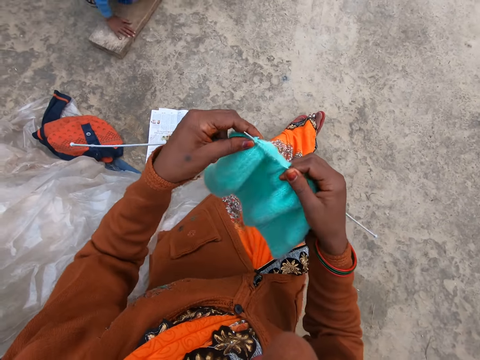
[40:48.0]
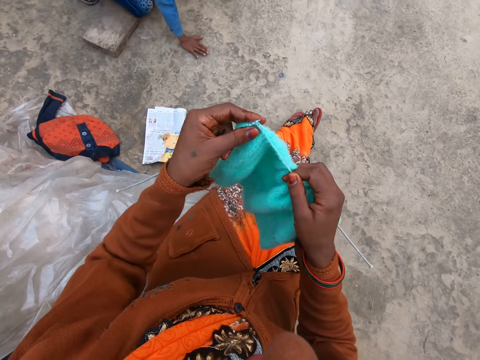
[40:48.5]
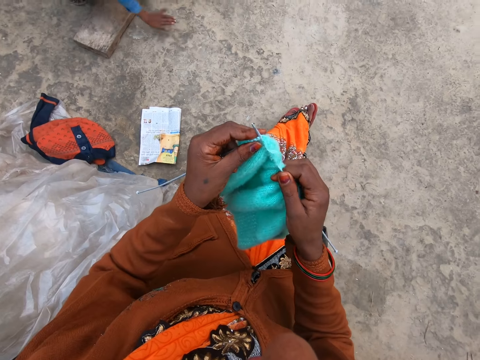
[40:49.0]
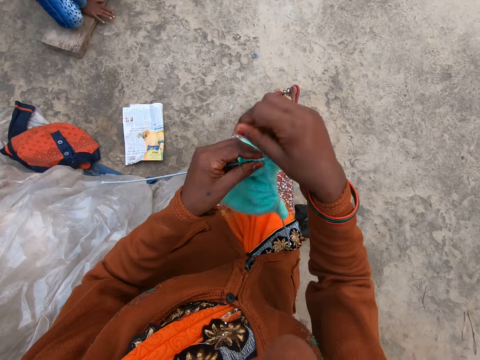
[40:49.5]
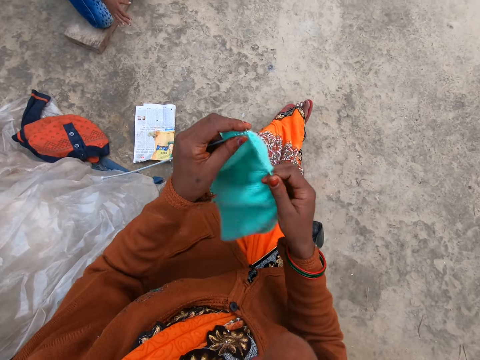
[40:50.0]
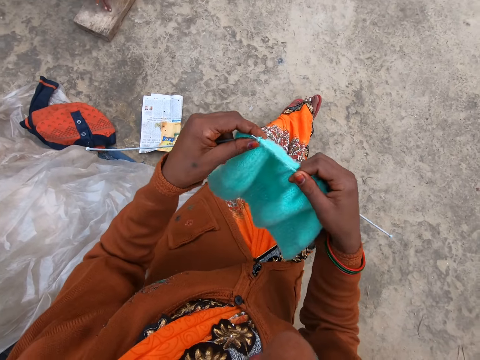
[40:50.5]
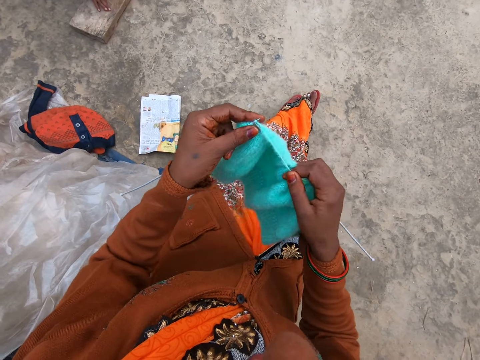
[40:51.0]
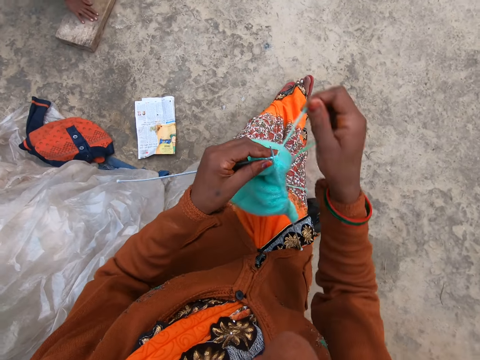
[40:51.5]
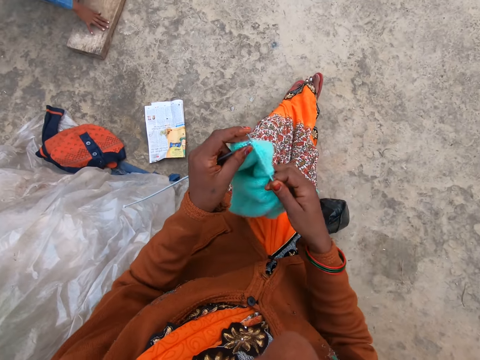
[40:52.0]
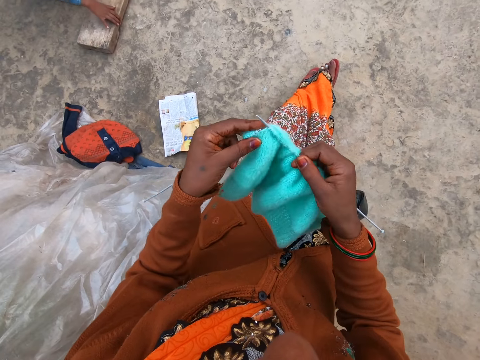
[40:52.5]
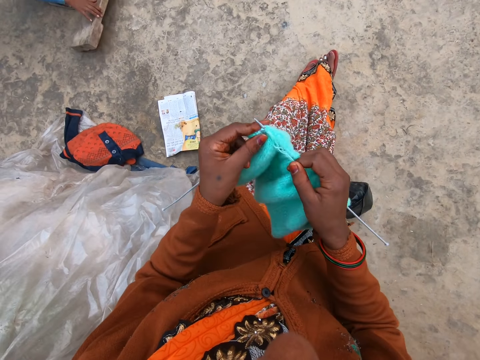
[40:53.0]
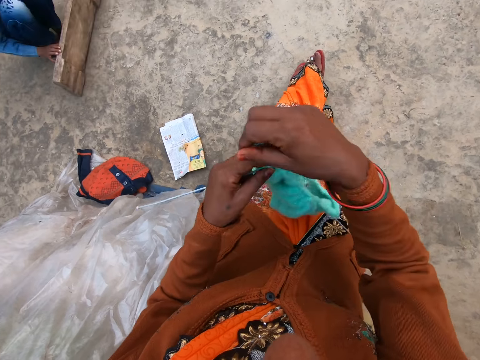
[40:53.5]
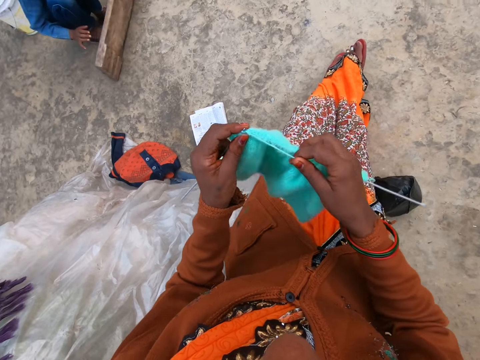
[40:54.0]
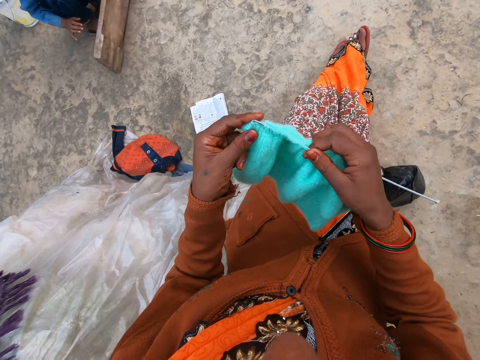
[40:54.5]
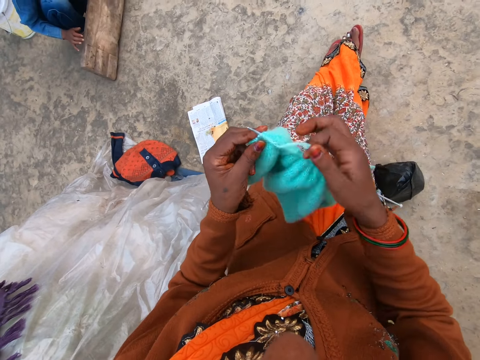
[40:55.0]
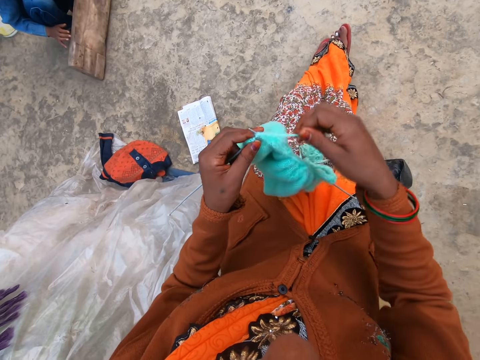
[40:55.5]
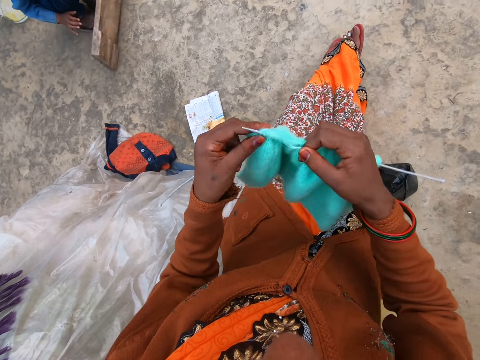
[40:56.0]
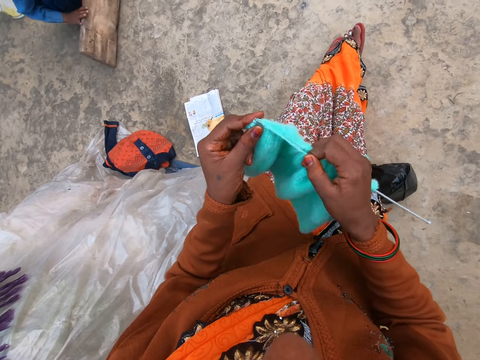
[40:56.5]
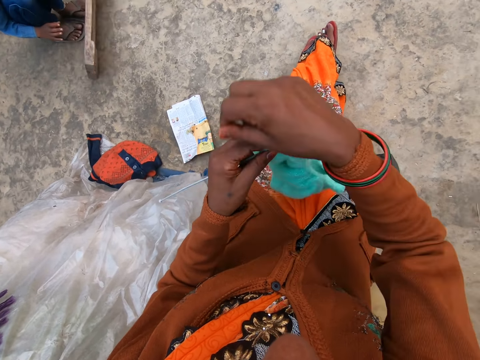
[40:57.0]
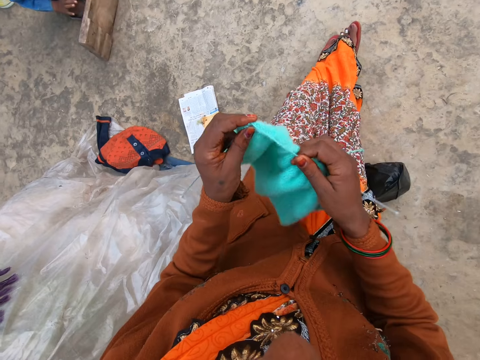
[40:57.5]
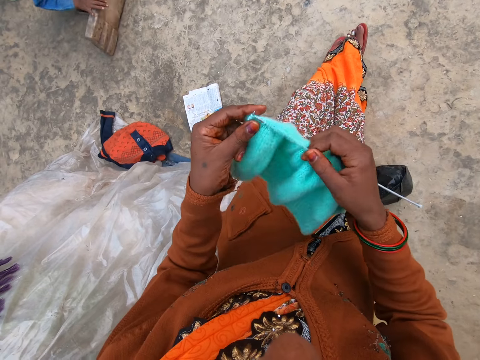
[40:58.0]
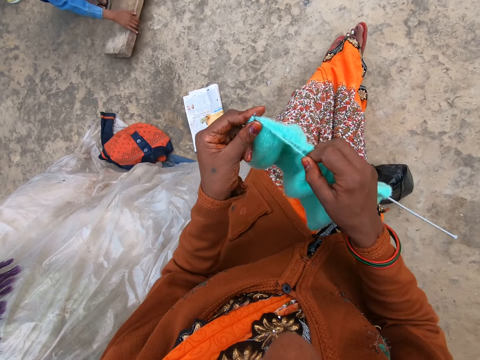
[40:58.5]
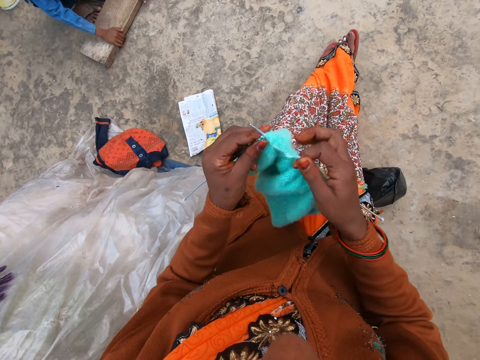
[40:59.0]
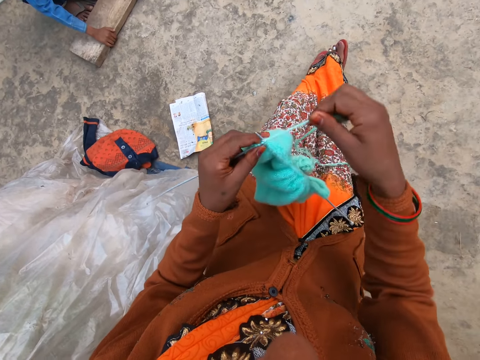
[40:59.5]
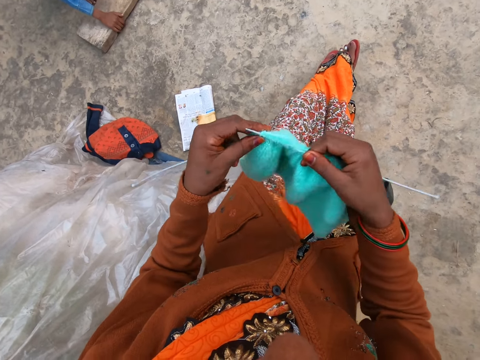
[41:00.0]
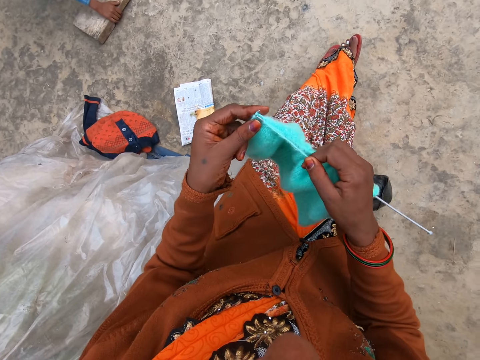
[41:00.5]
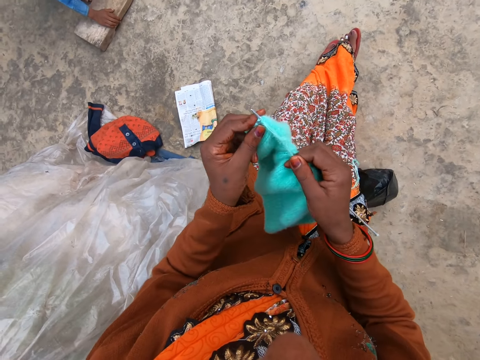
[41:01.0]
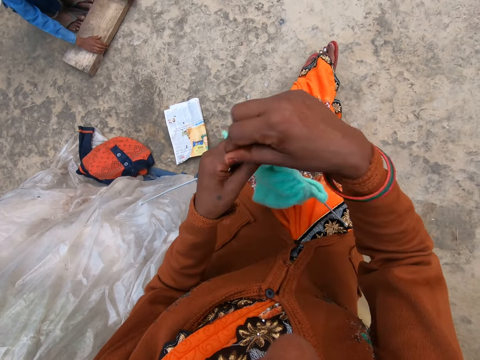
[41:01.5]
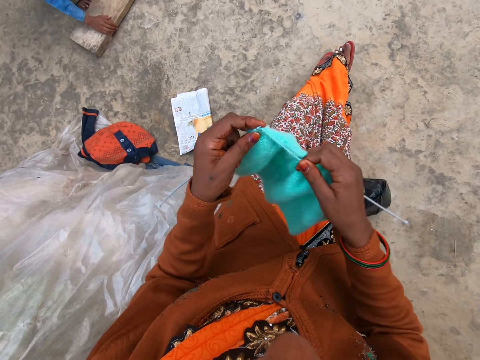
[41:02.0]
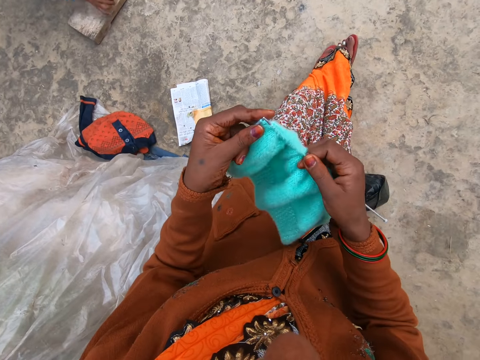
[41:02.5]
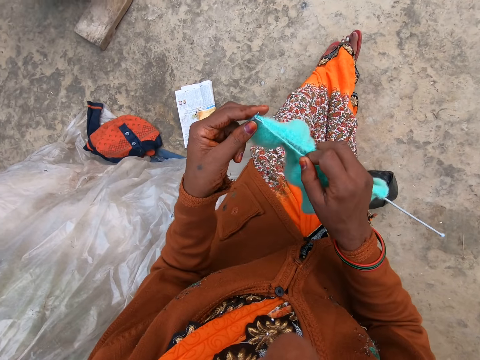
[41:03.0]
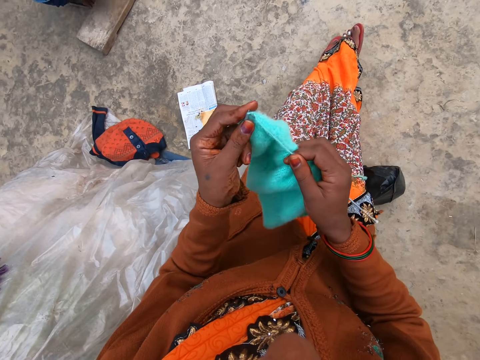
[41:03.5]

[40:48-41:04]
The camera wearer talks to a man.

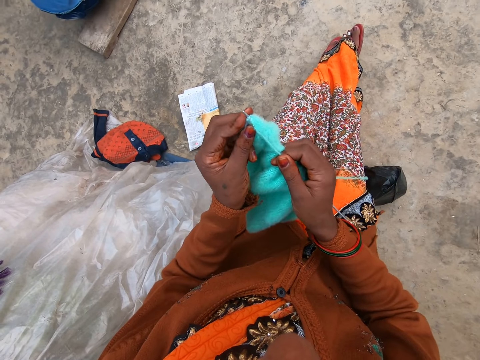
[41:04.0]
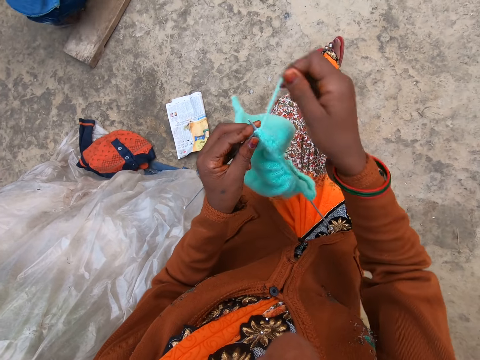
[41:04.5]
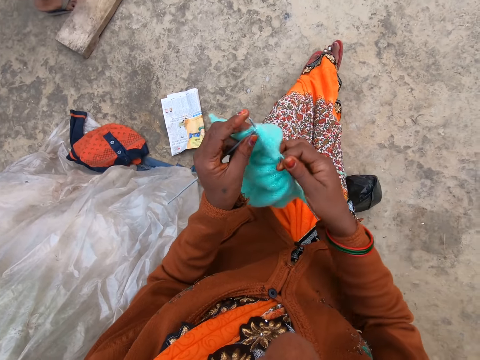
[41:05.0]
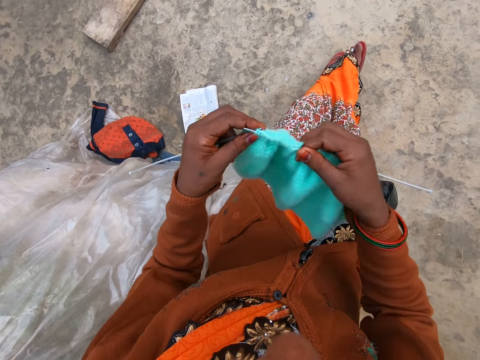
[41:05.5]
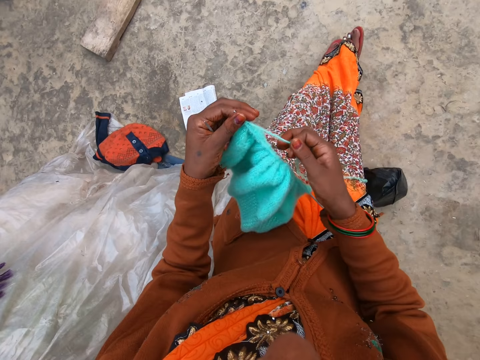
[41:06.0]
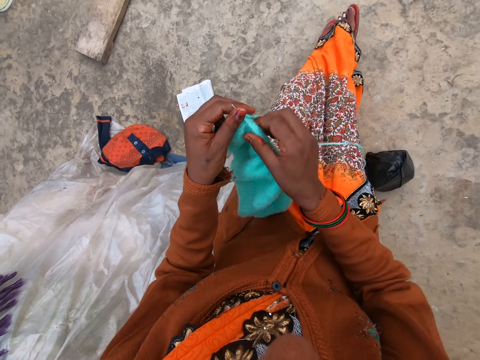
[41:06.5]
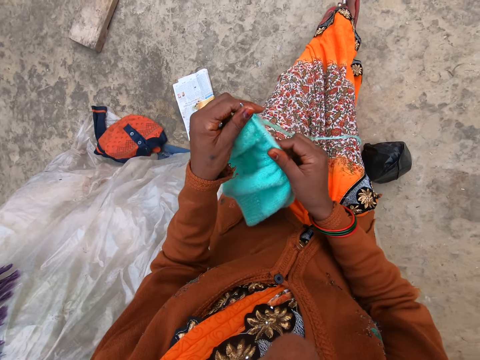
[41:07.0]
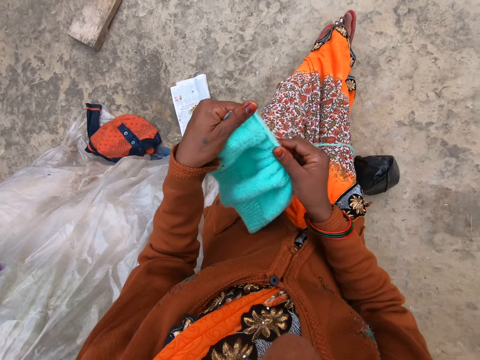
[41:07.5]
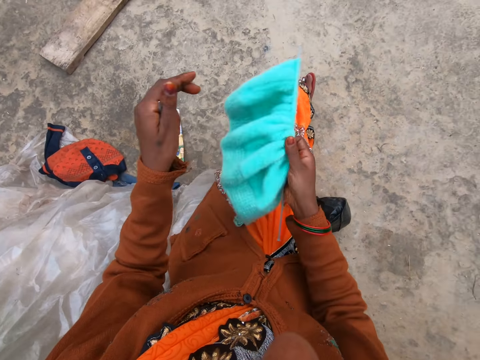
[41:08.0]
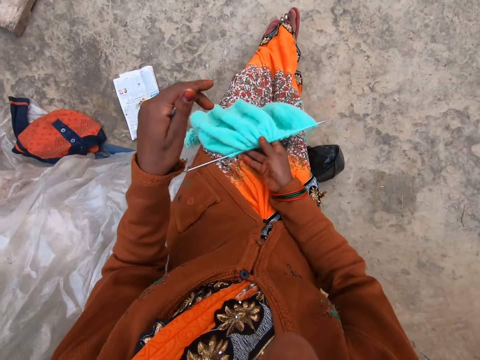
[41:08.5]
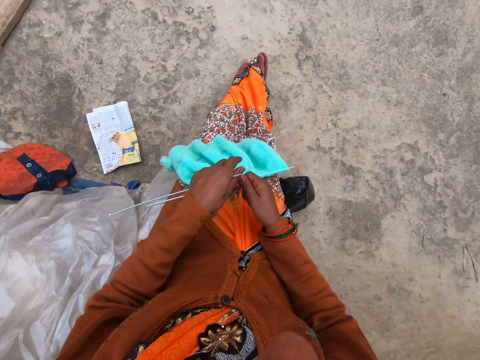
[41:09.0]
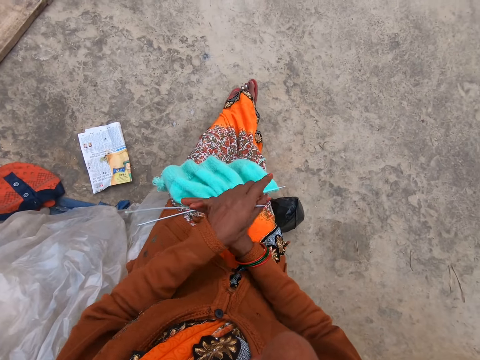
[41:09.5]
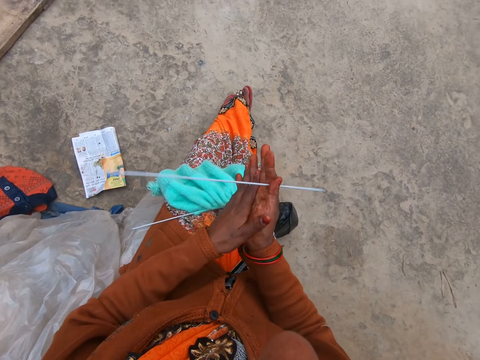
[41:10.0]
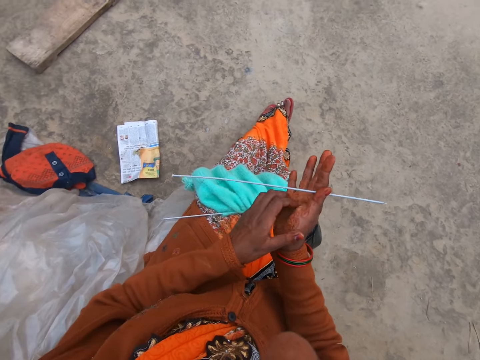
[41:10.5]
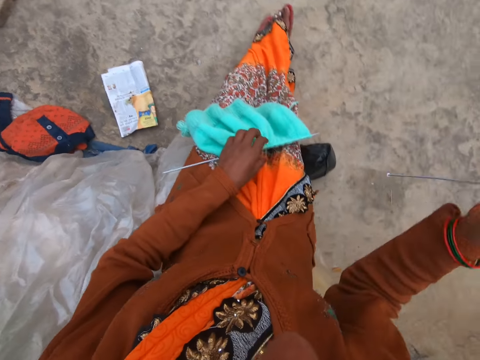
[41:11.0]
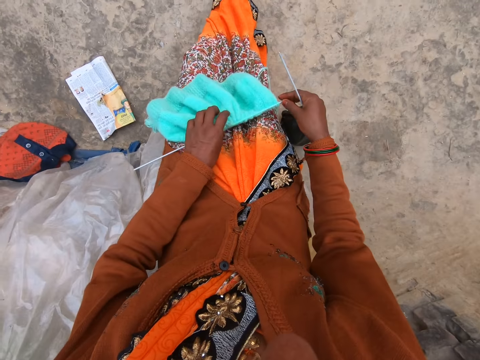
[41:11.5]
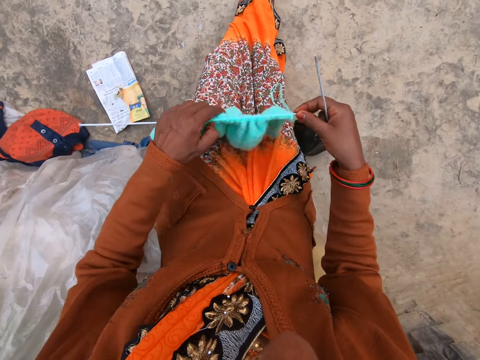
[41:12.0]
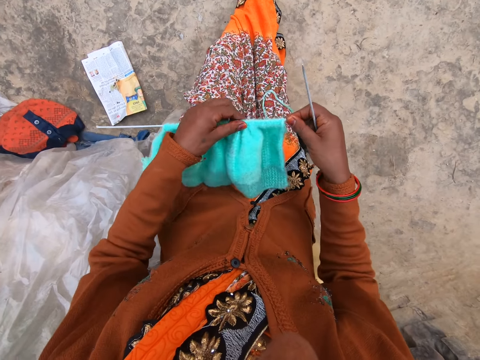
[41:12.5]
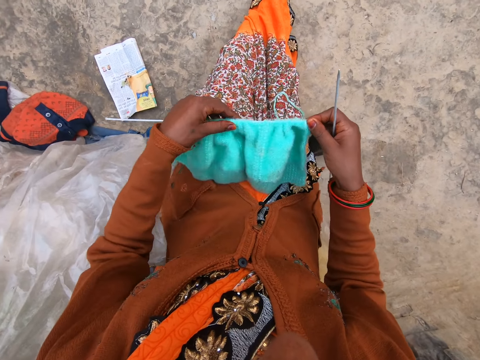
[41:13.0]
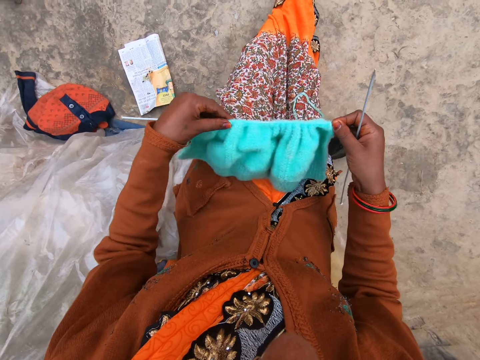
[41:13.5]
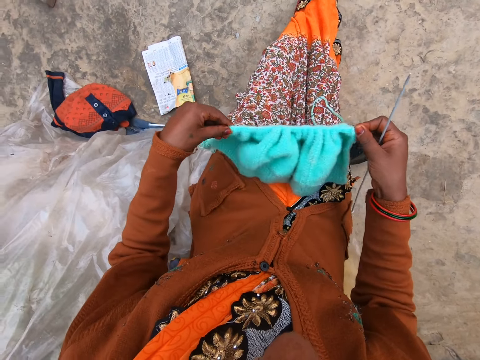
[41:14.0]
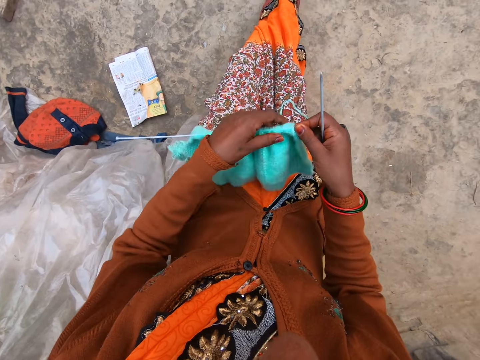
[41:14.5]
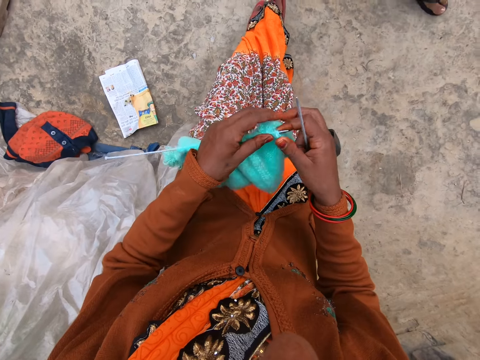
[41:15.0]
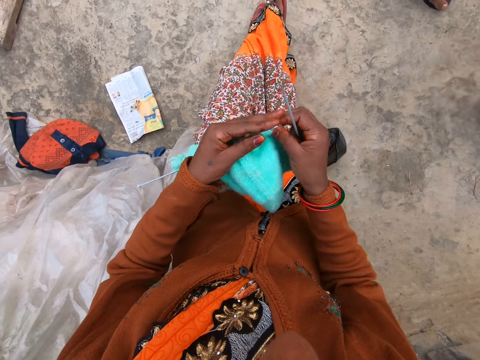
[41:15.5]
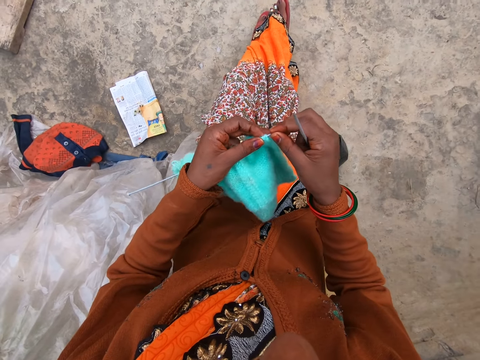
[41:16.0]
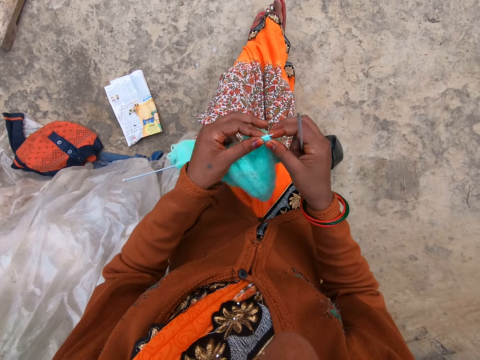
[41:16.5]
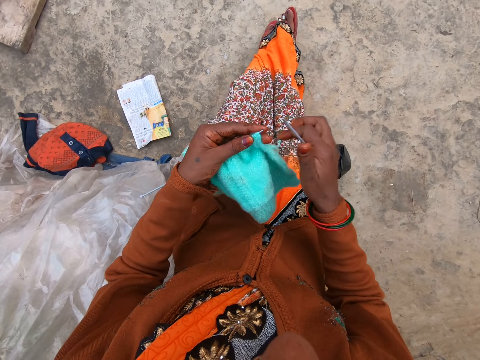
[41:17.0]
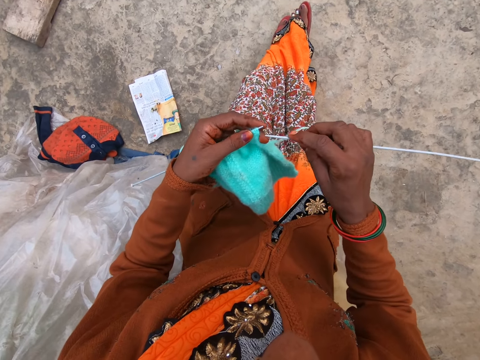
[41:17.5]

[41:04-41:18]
A man talks to the camera wearer. The camera wearer pulls the knitted fabric on the needle. She places the knitted fabric on her lap. She scratches her palm. She picks up the knitted fabric from her lap. She adjusts the fabric. She pulls the knitted fabric.
